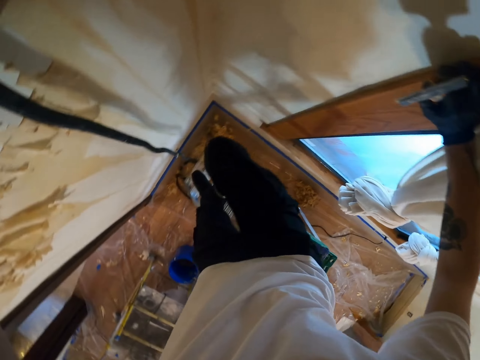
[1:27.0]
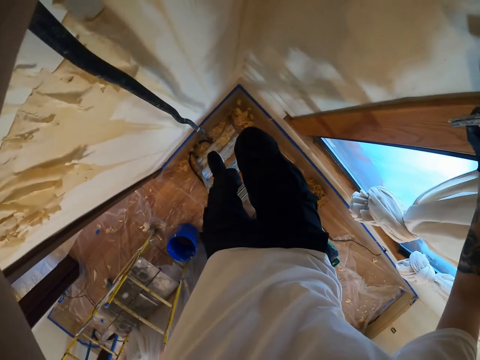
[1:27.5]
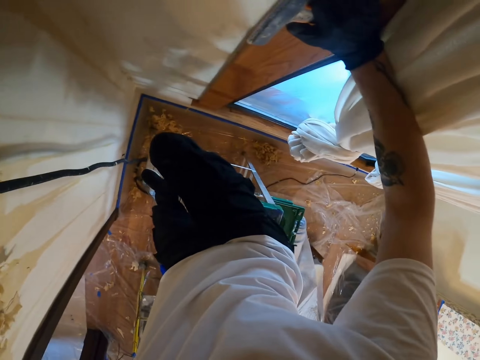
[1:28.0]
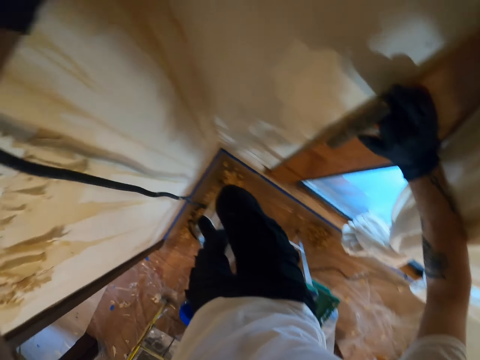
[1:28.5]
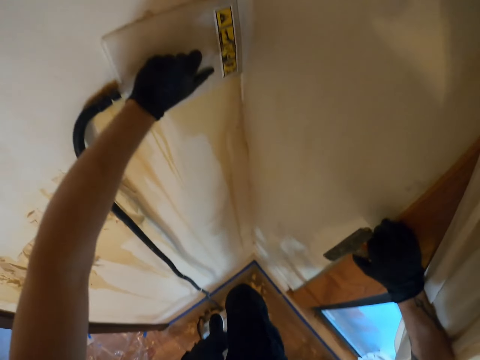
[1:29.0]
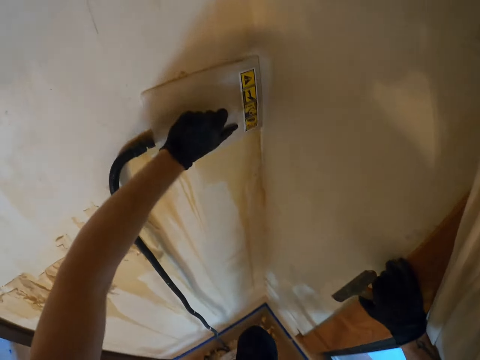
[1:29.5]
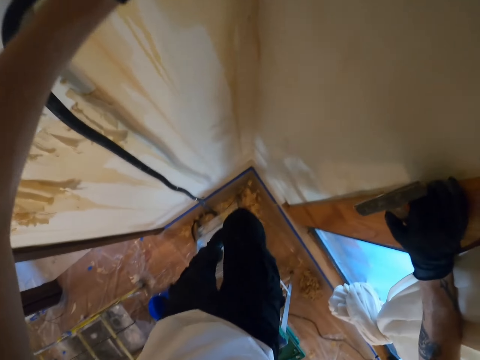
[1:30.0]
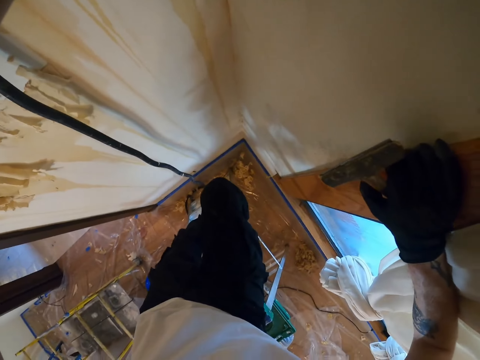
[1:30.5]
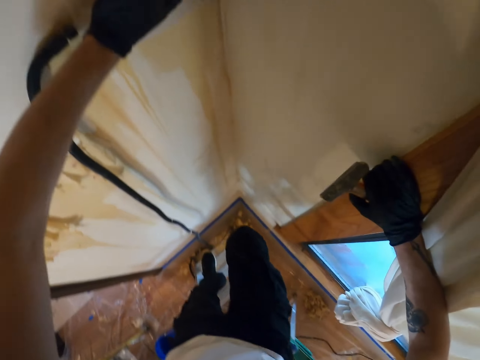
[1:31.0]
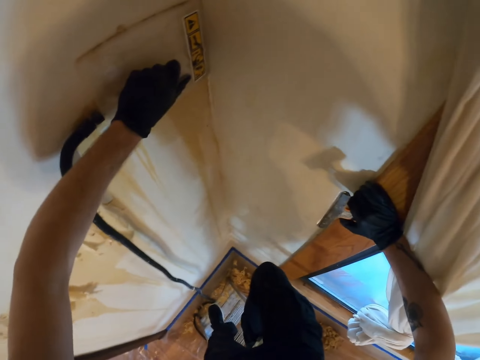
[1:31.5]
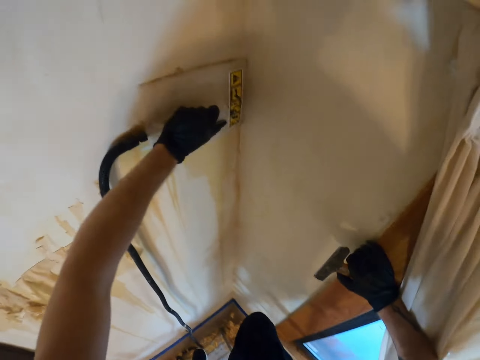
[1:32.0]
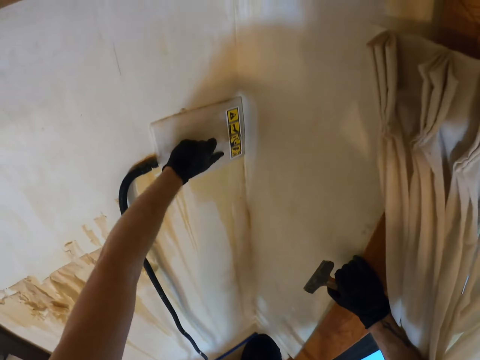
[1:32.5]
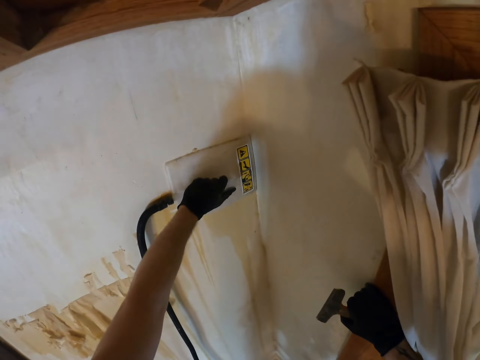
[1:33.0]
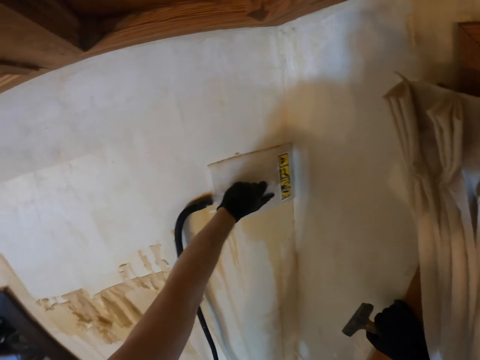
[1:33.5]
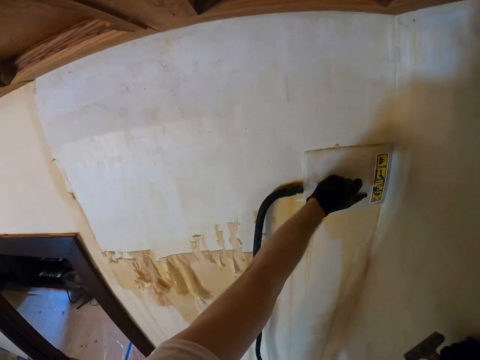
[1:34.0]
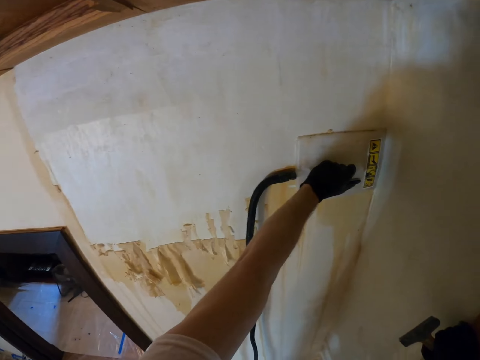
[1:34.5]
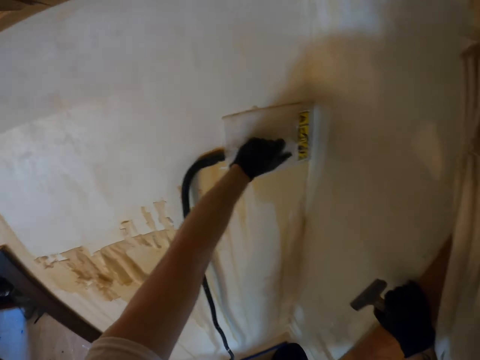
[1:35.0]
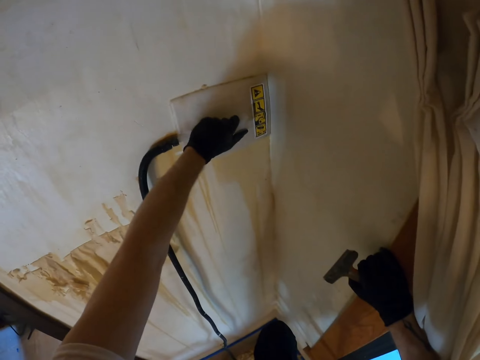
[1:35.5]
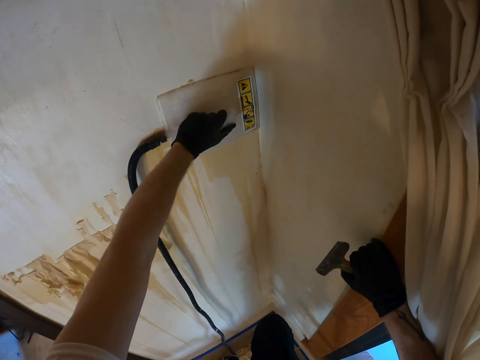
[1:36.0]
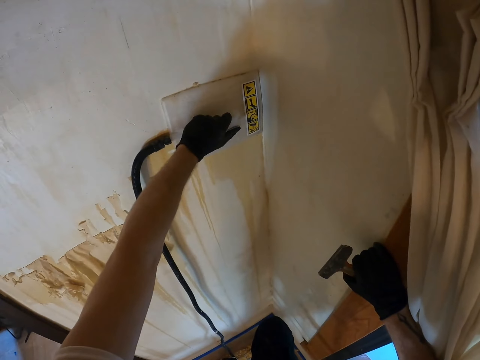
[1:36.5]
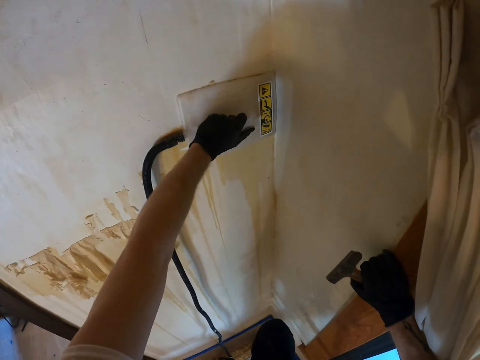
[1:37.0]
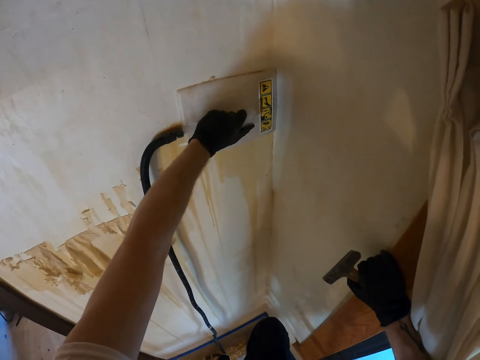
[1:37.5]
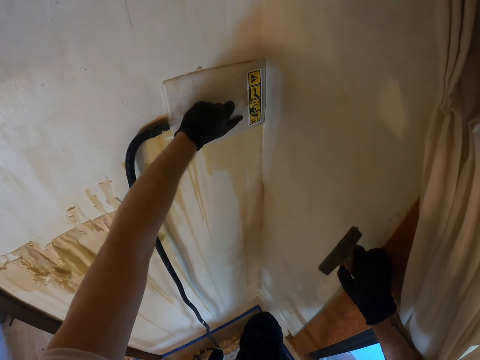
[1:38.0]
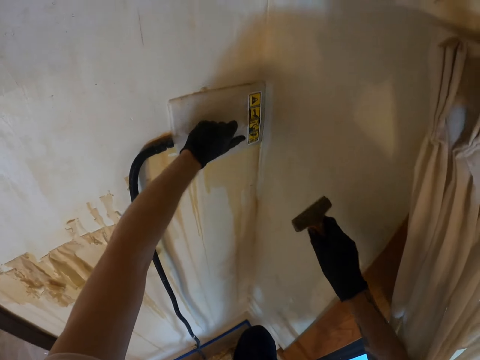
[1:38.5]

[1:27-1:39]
The camera wearer puts something on the wall.

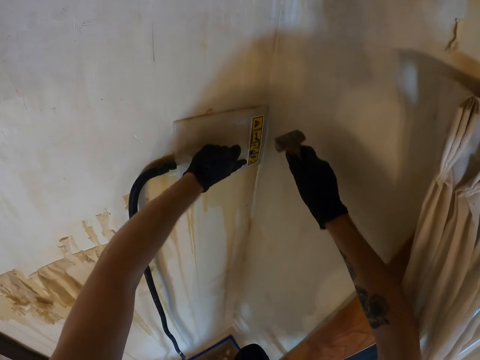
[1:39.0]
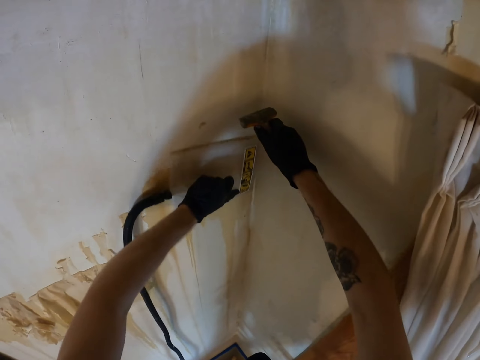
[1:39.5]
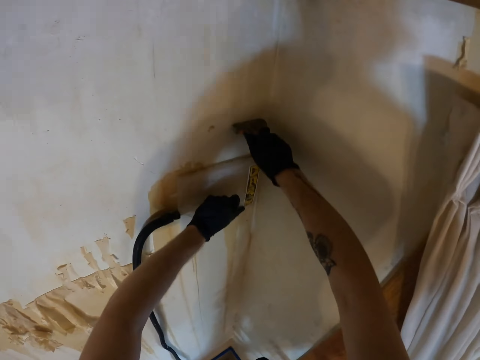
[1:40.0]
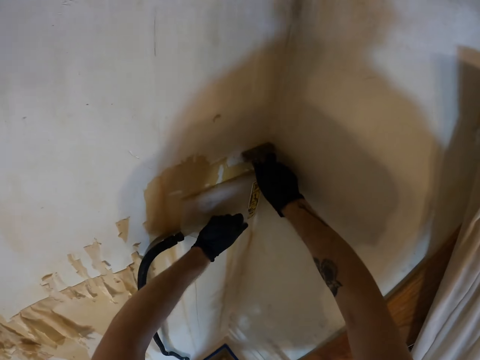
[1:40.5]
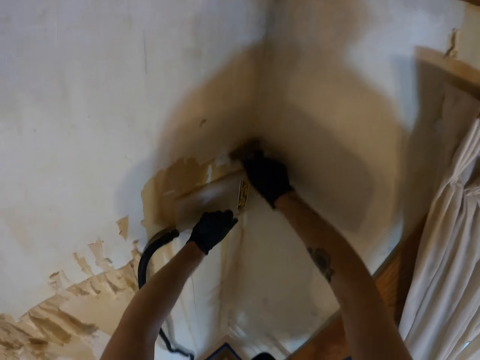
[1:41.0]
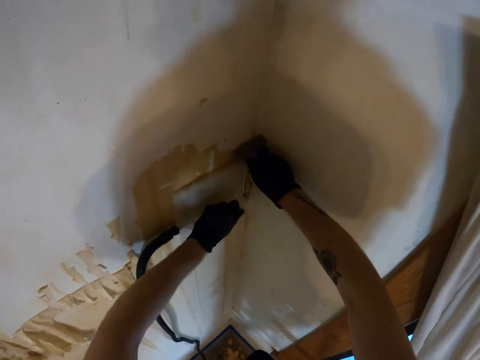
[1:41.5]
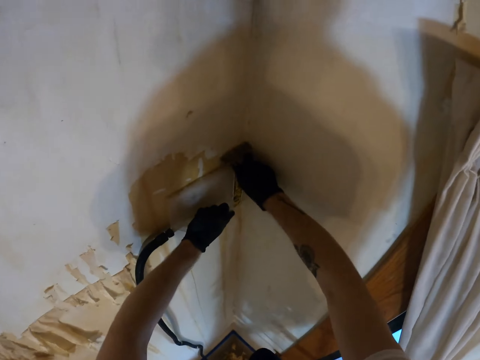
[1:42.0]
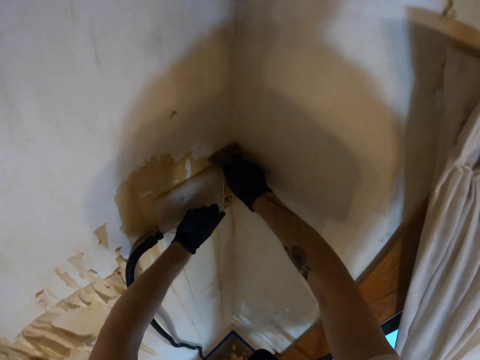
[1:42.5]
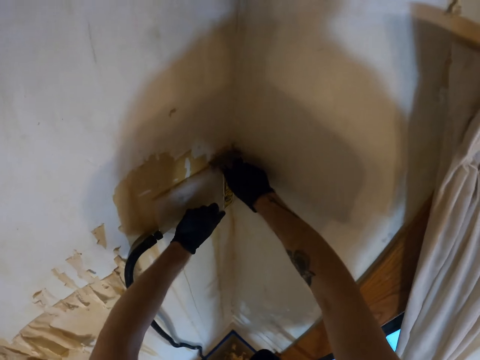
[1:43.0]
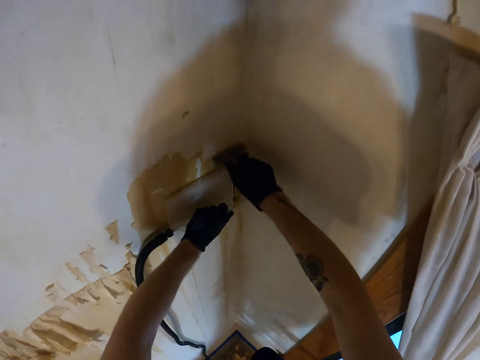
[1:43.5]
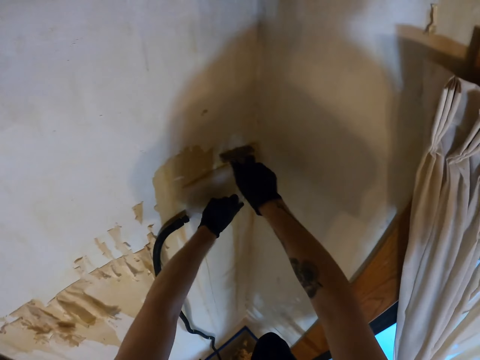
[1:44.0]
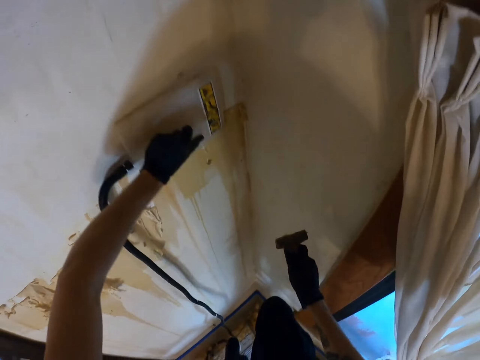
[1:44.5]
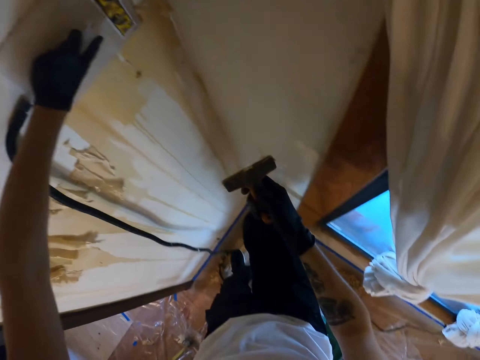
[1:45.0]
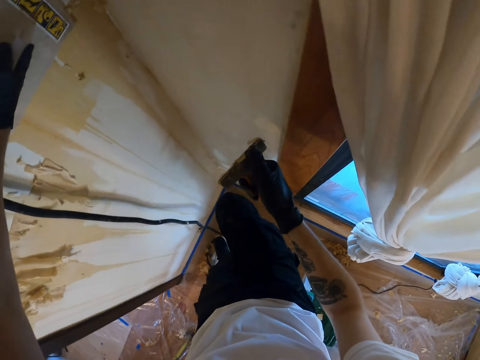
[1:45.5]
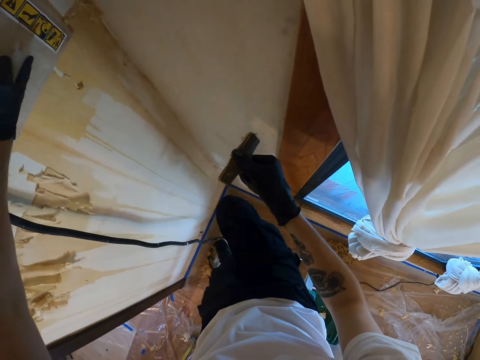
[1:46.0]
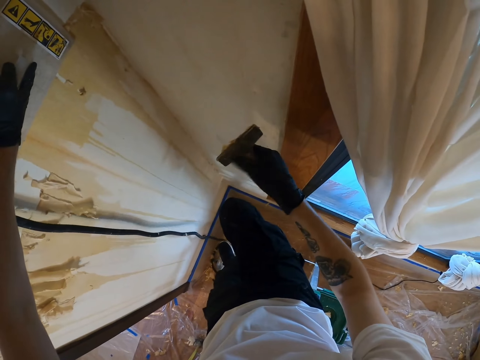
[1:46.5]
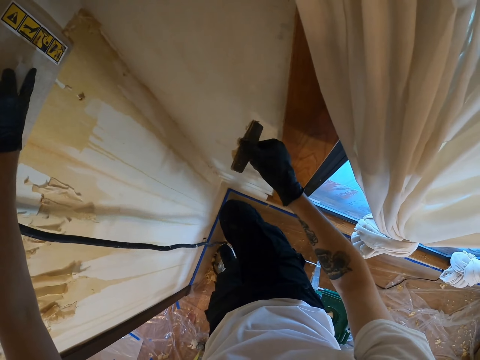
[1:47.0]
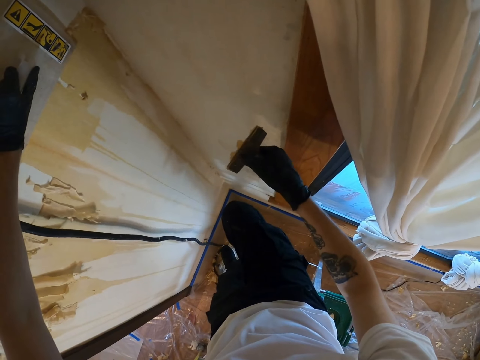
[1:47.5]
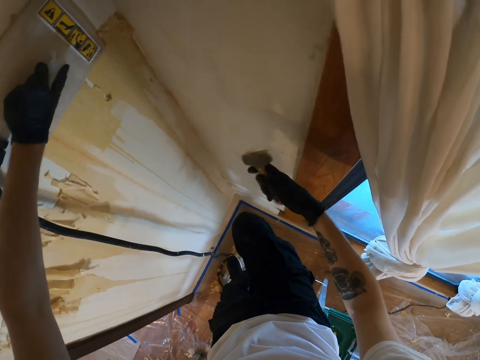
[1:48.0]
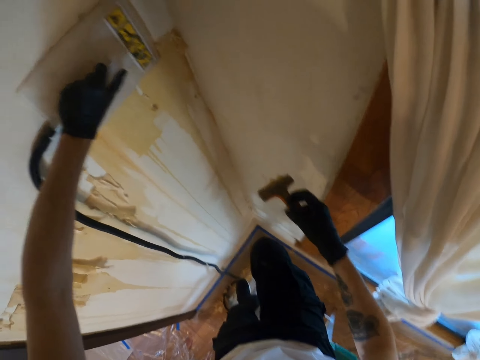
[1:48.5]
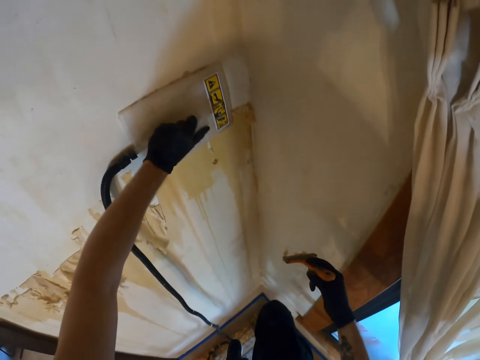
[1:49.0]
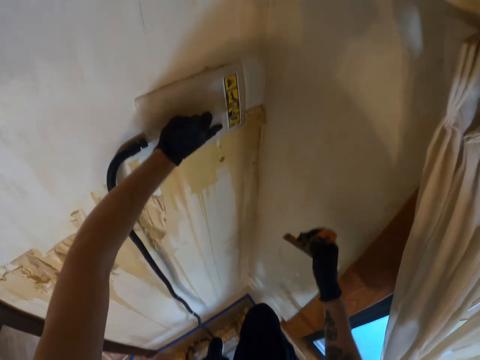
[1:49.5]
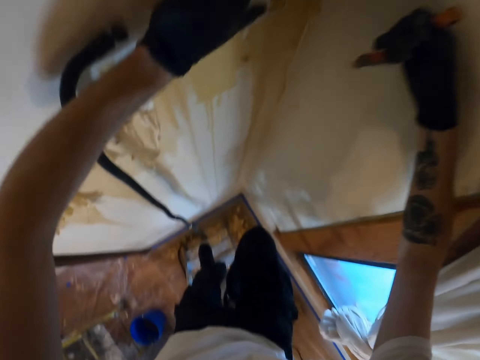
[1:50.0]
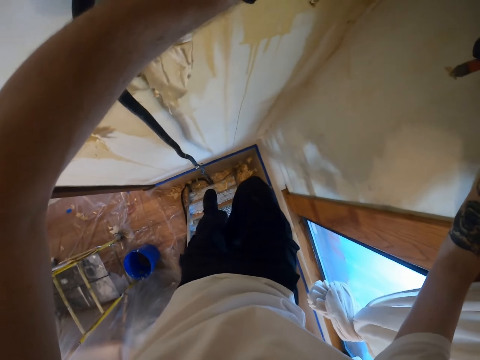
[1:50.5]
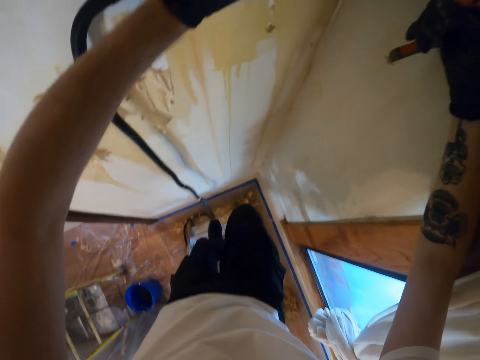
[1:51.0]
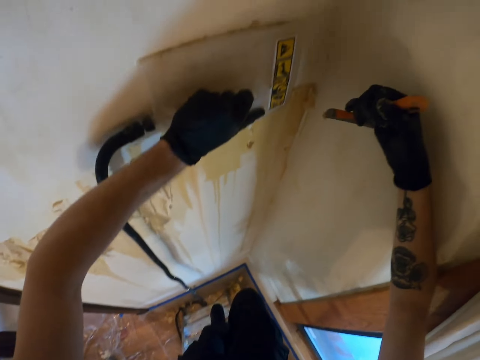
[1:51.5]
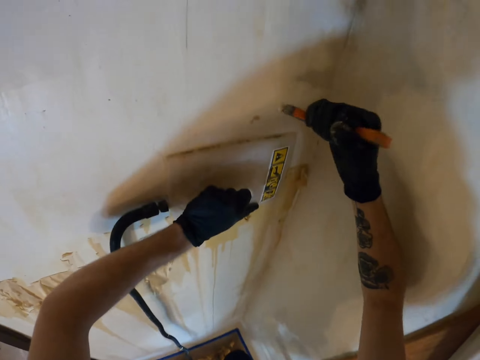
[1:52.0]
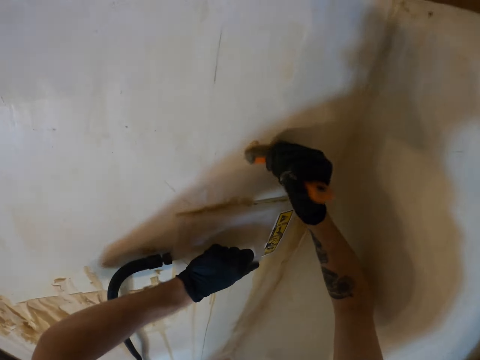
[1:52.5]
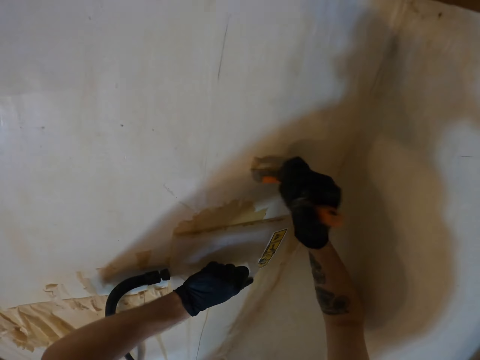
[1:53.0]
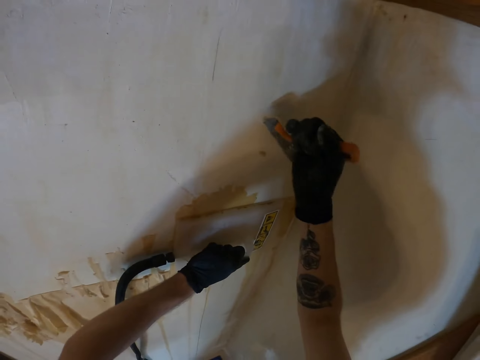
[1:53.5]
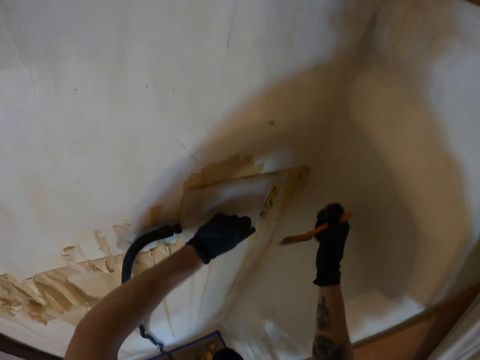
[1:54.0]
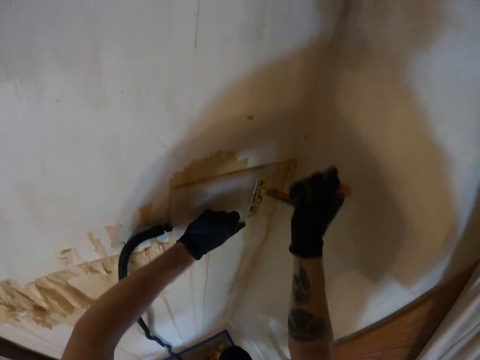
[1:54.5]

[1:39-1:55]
The camera wearer scrubs the wallpaper with the scraper. They put the wallpaper remover on the wallpaper. They wipe the scraper with the finger.
